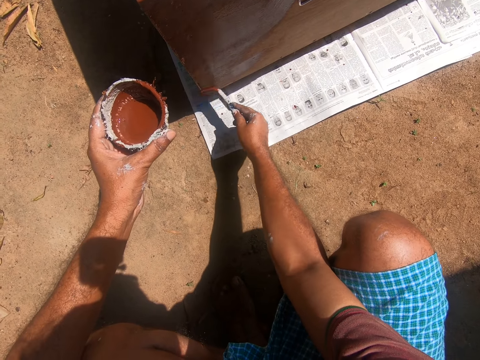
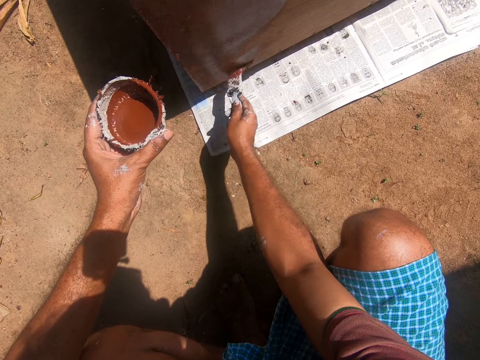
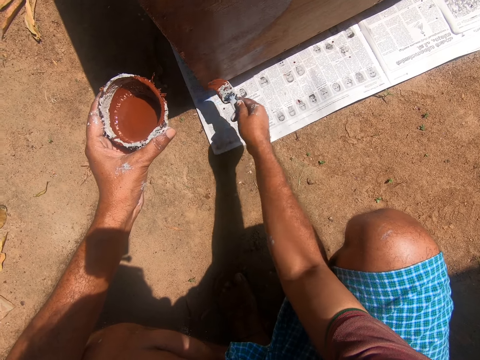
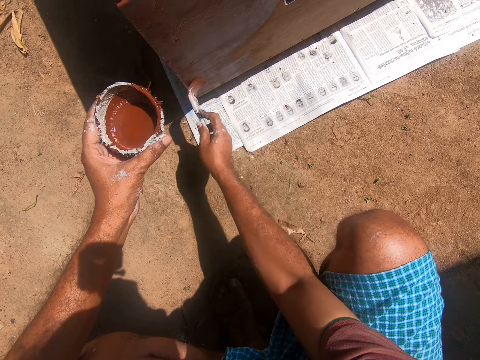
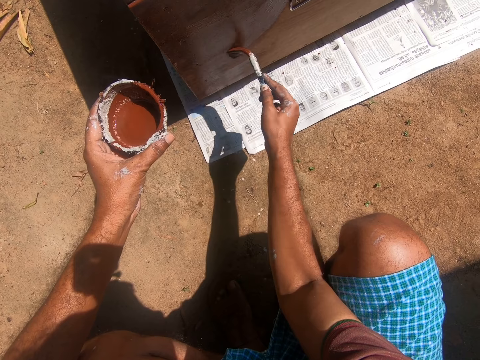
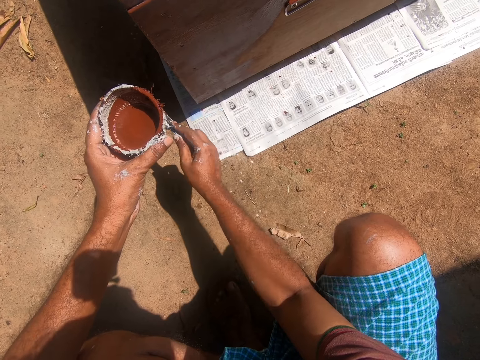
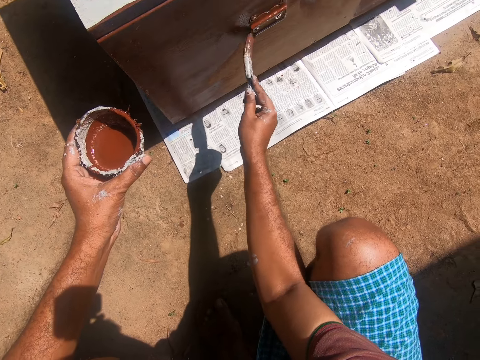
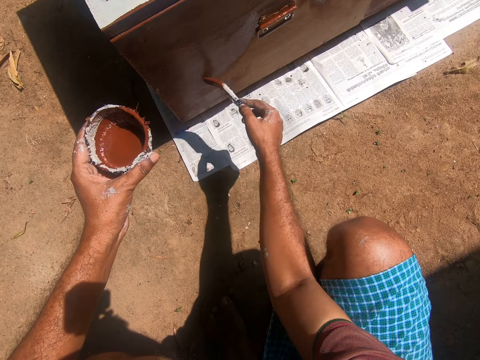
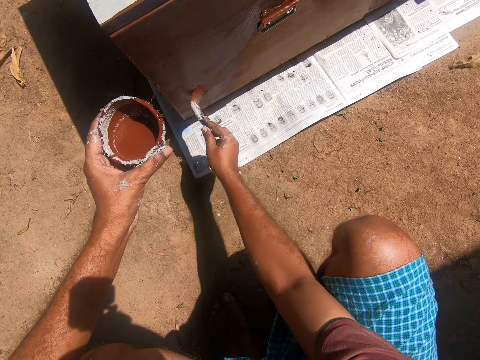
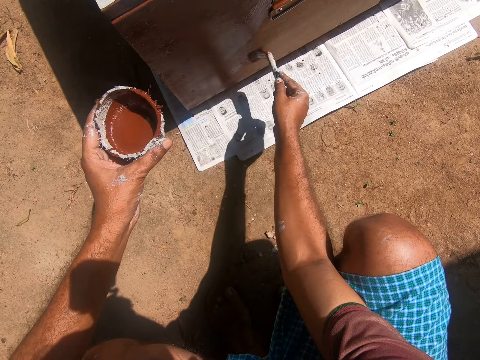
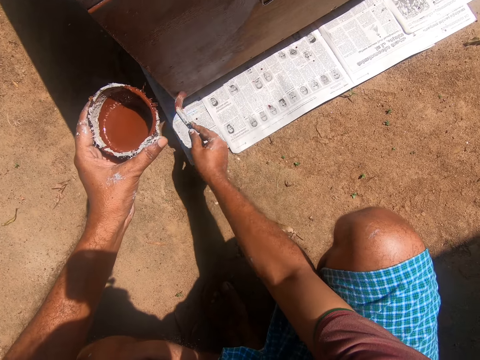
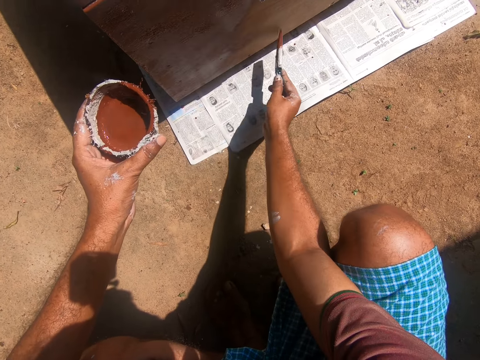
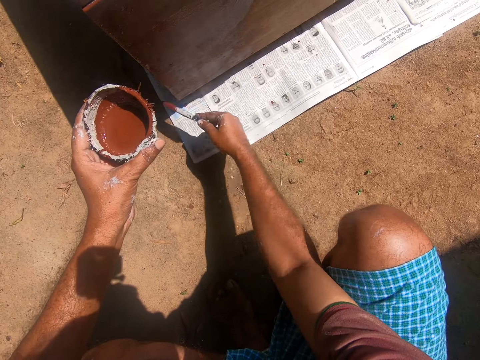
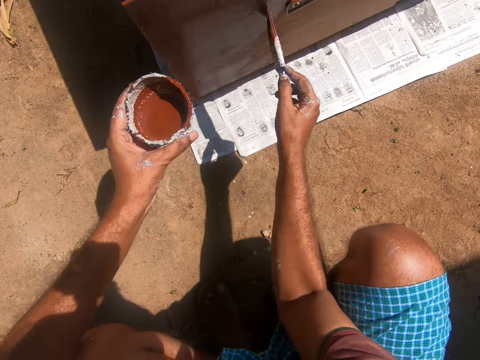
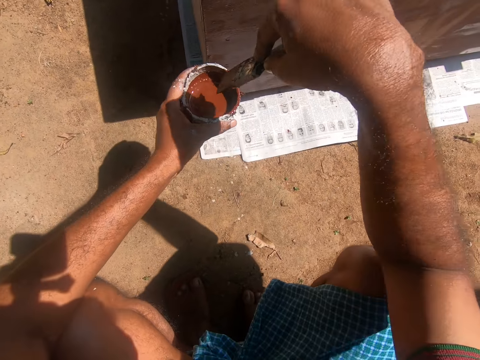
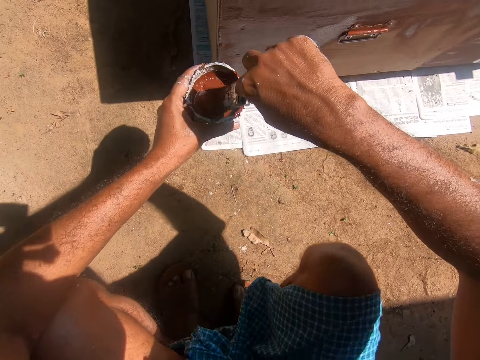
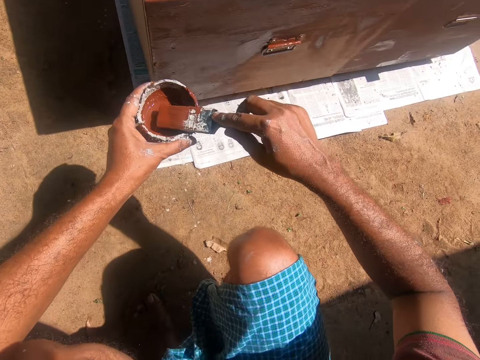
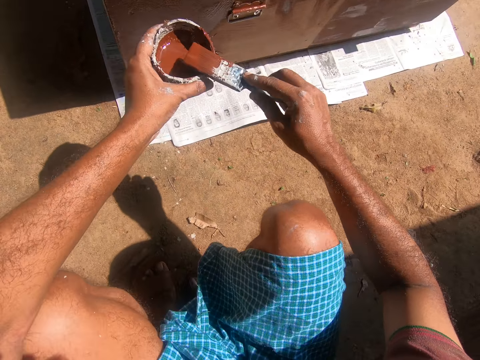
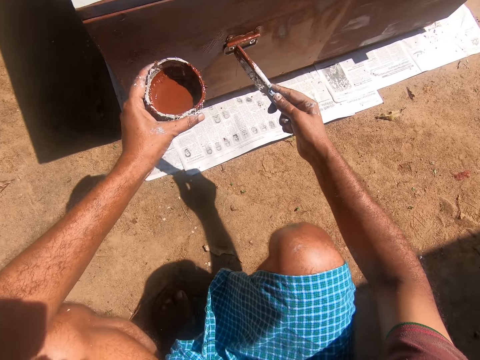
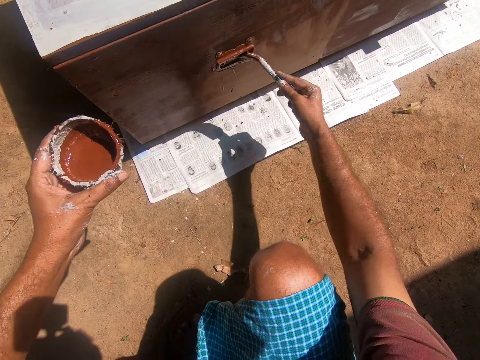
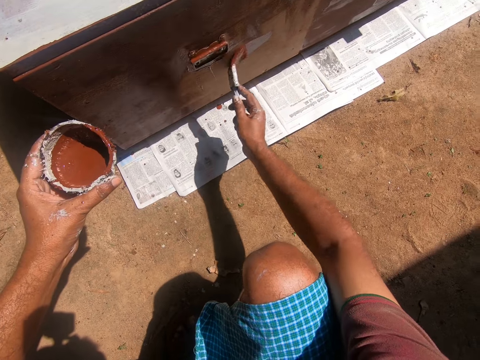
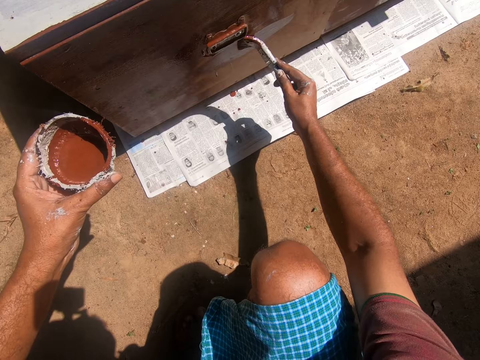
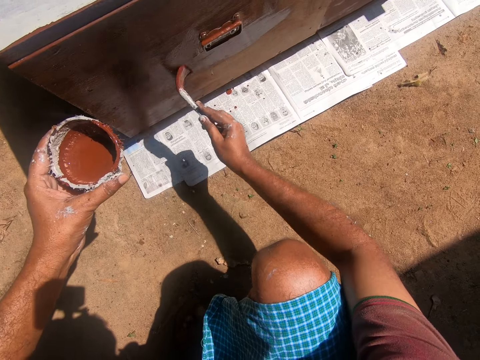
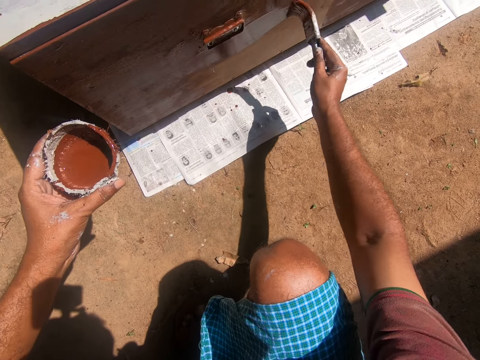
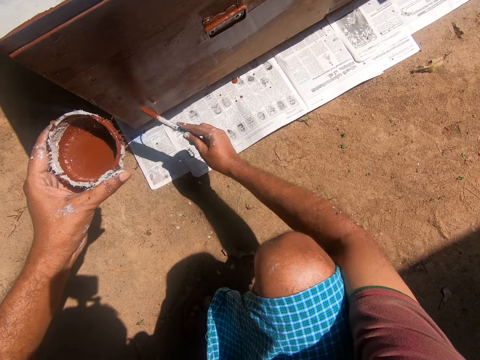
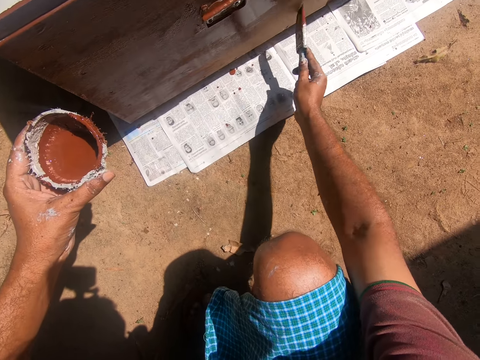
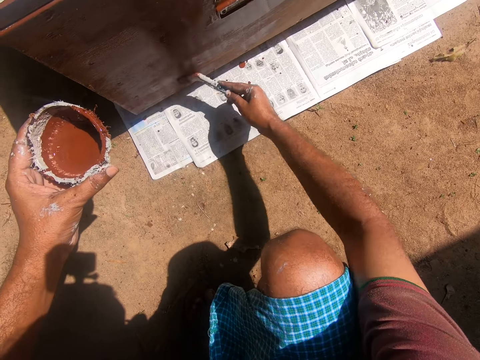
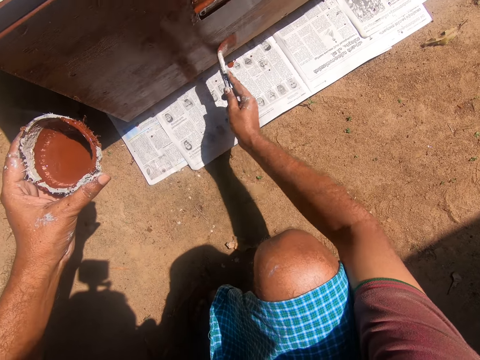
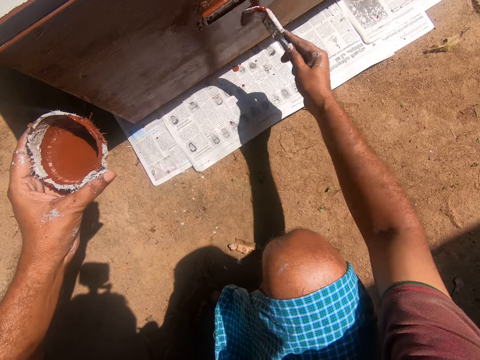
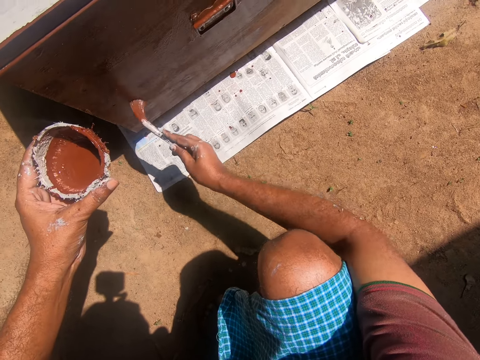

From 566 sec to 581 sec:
The camera wearer dips the paint brush into the container of paint. They paint the cupboard with the paint brush.

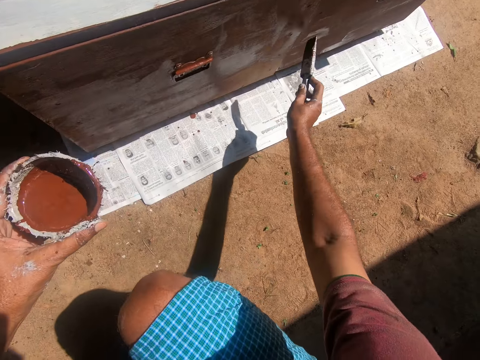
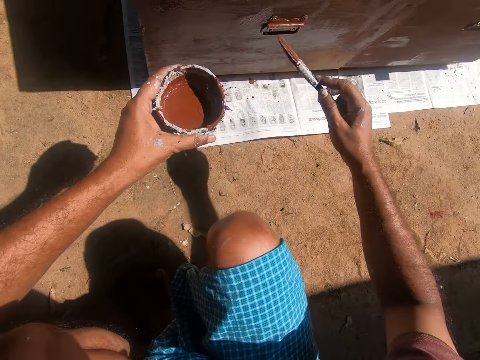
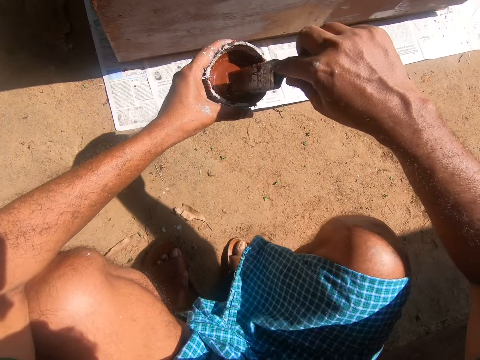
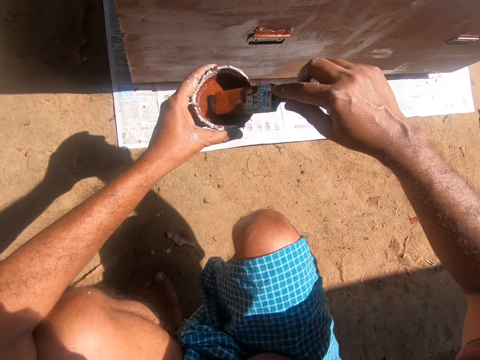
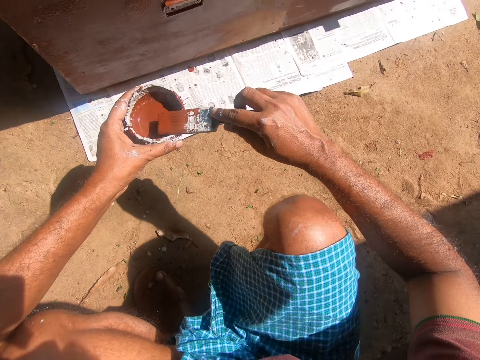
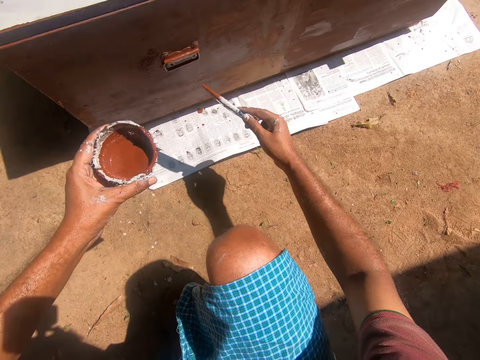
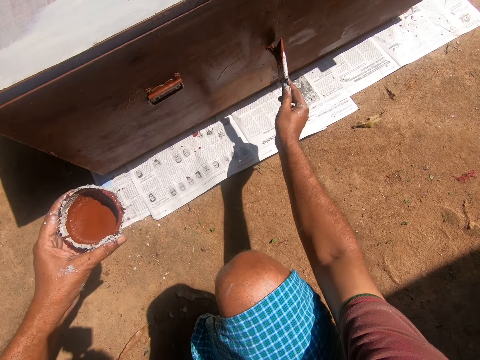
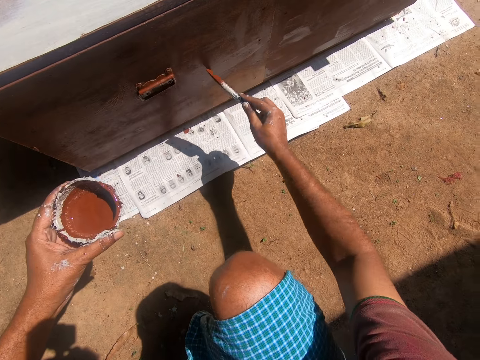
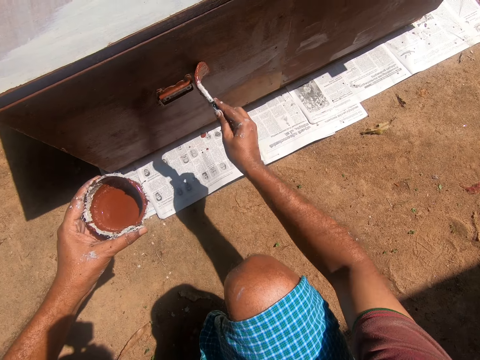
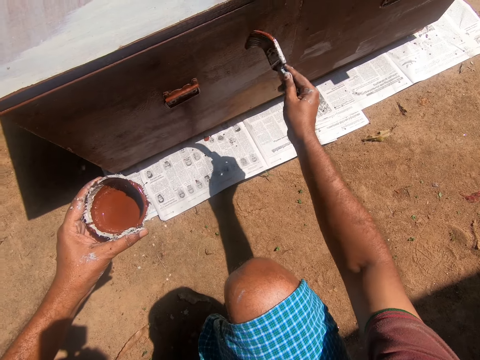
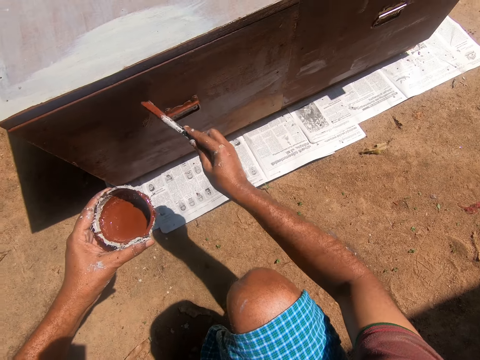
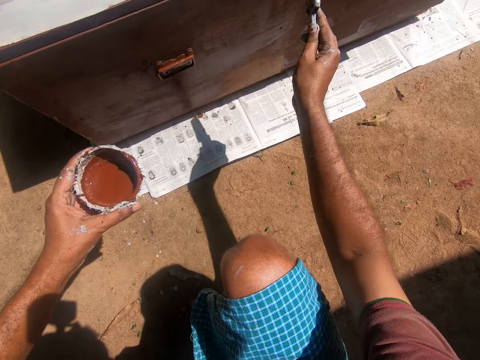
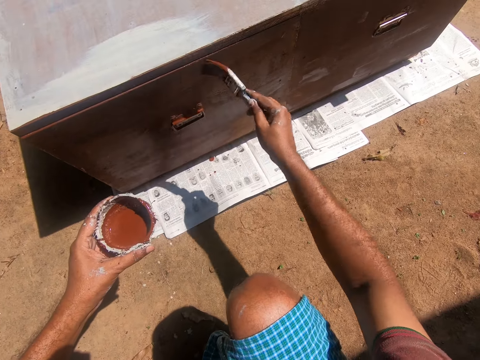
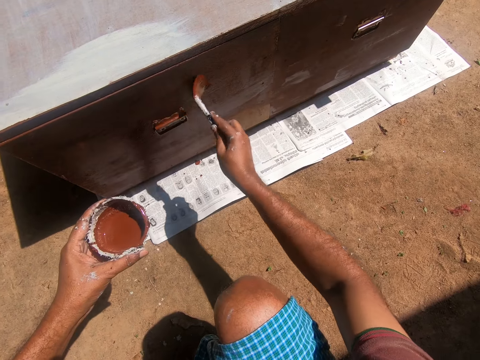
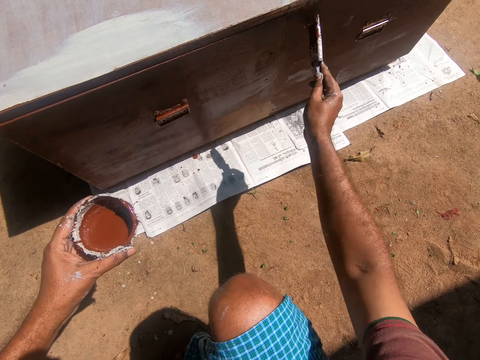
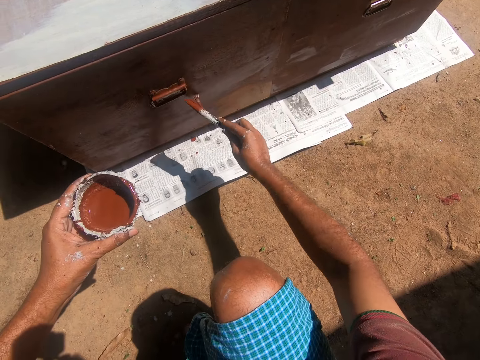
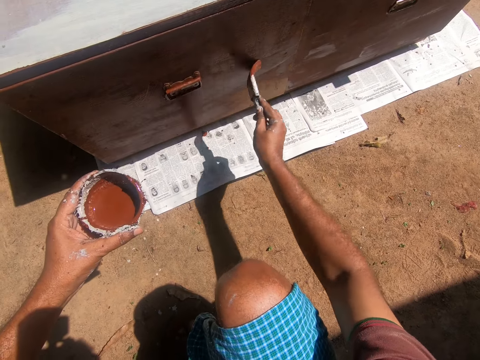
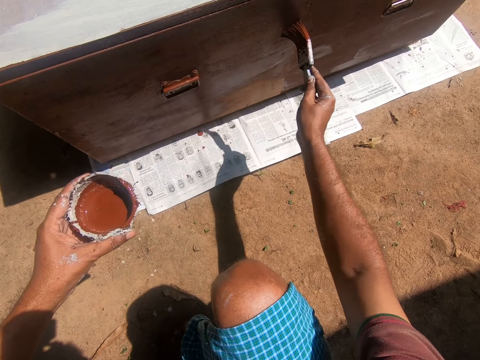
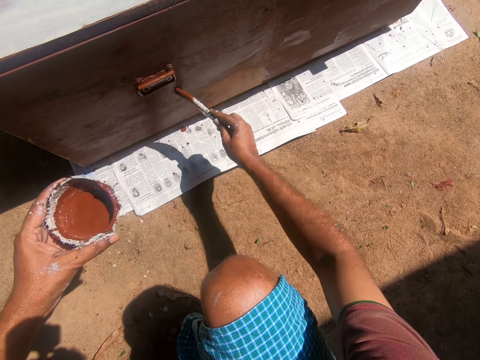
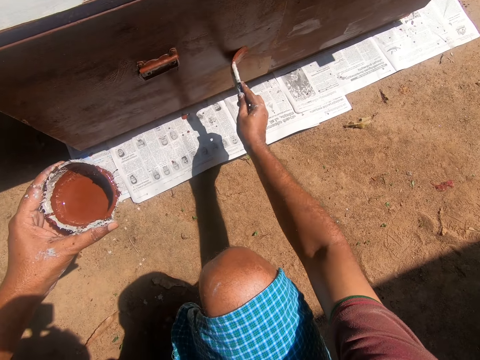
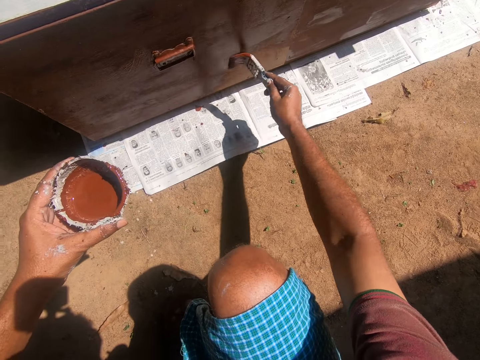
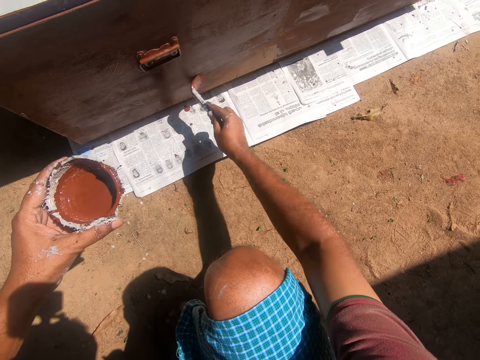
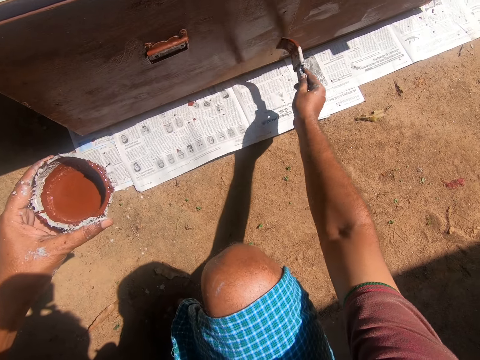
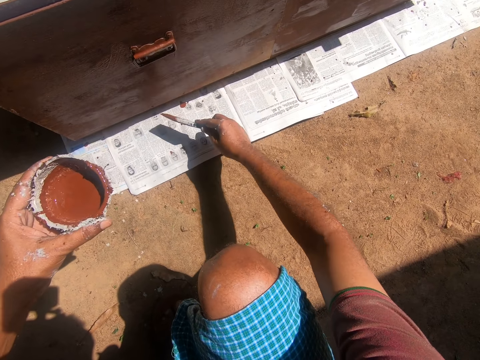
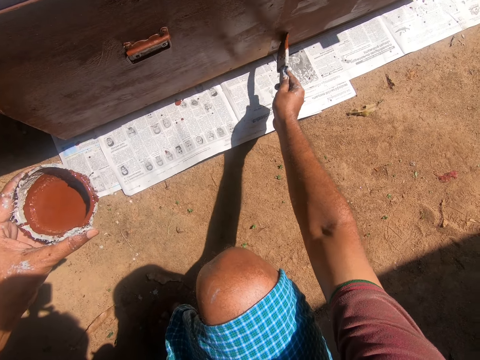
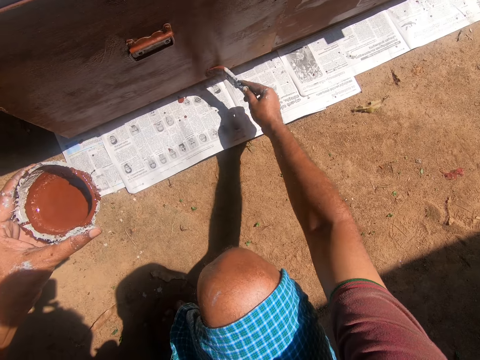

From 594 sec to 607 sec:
The camera wearer dips the paint brush into the container of paint. They paint the cupboard with the paint brush.
